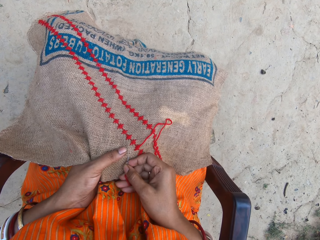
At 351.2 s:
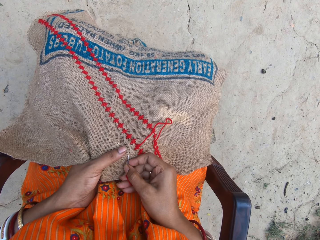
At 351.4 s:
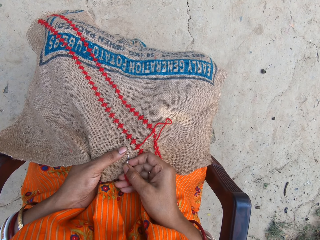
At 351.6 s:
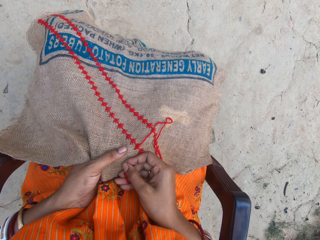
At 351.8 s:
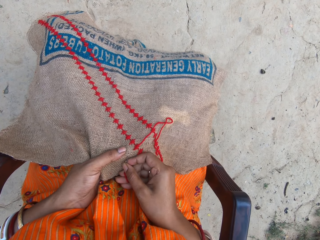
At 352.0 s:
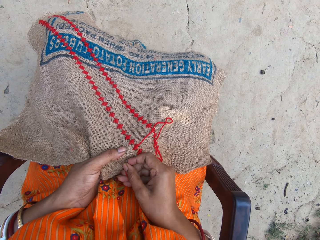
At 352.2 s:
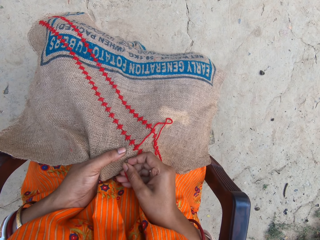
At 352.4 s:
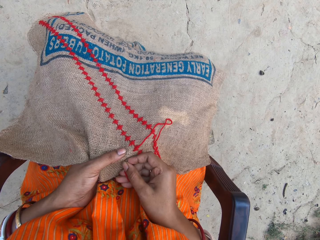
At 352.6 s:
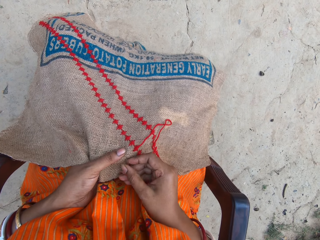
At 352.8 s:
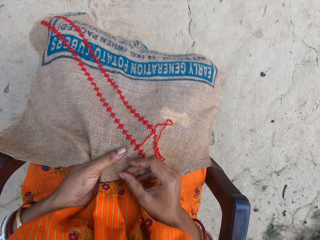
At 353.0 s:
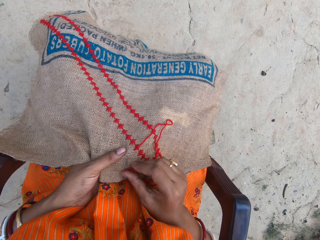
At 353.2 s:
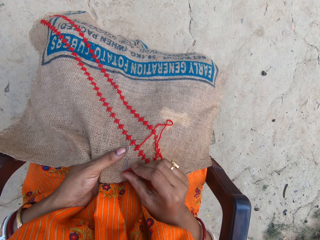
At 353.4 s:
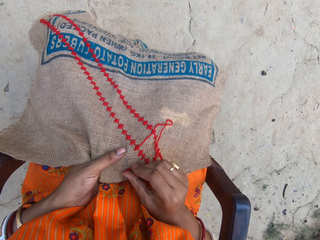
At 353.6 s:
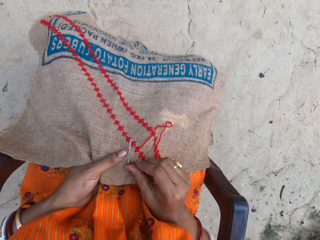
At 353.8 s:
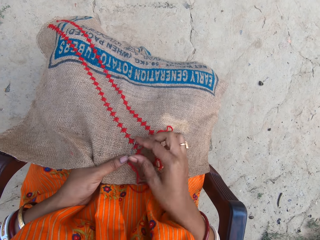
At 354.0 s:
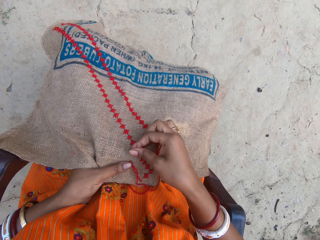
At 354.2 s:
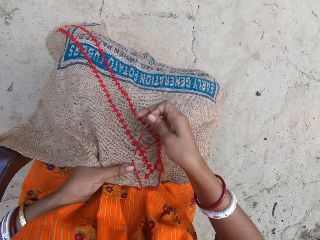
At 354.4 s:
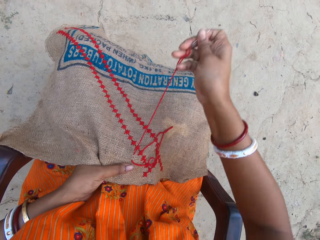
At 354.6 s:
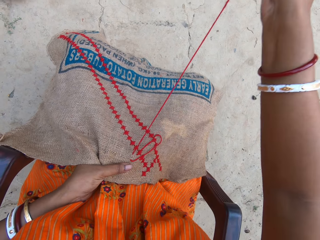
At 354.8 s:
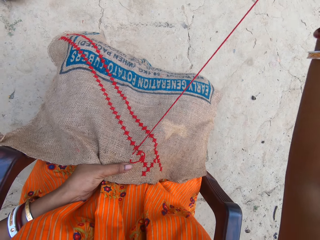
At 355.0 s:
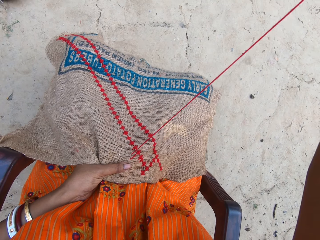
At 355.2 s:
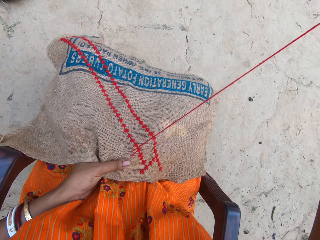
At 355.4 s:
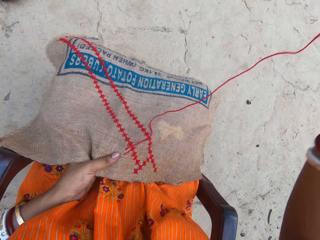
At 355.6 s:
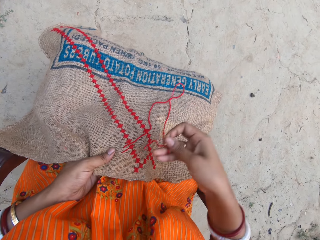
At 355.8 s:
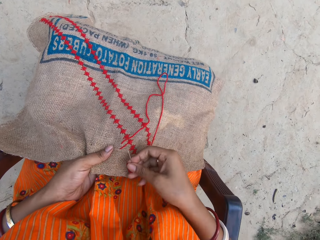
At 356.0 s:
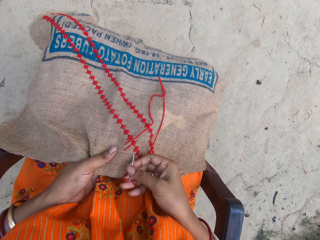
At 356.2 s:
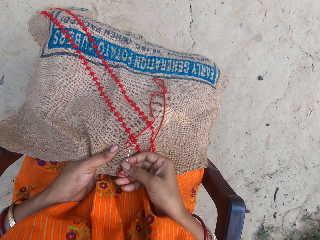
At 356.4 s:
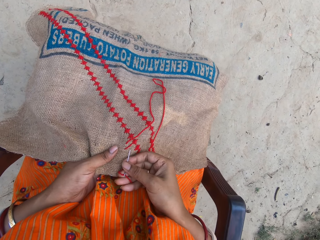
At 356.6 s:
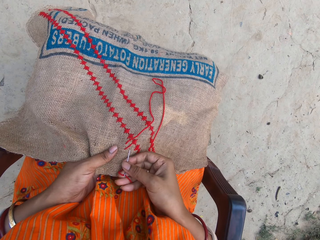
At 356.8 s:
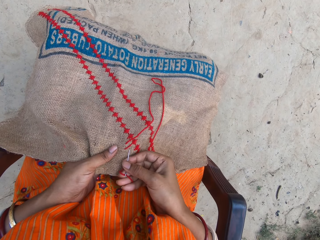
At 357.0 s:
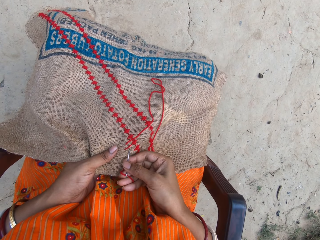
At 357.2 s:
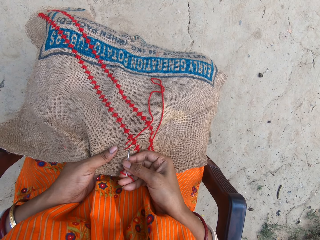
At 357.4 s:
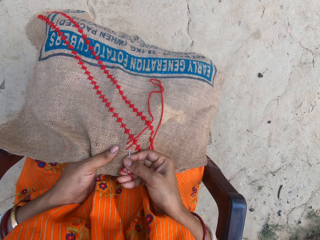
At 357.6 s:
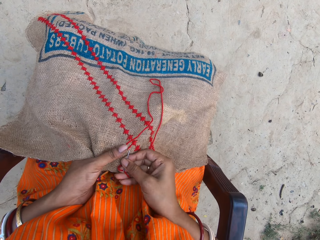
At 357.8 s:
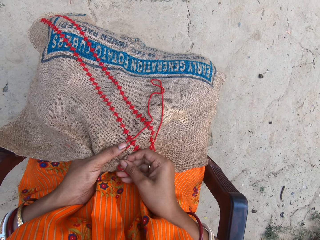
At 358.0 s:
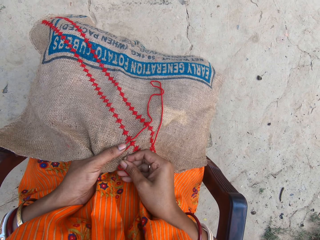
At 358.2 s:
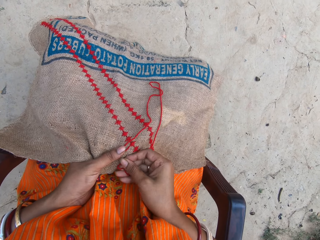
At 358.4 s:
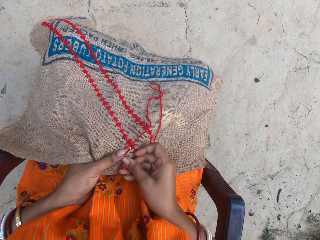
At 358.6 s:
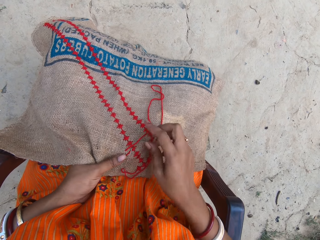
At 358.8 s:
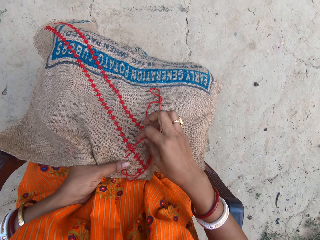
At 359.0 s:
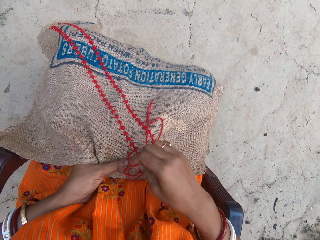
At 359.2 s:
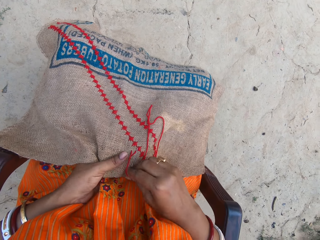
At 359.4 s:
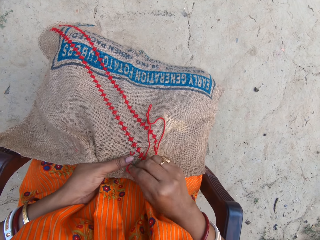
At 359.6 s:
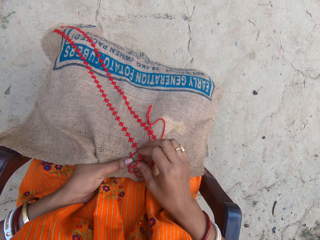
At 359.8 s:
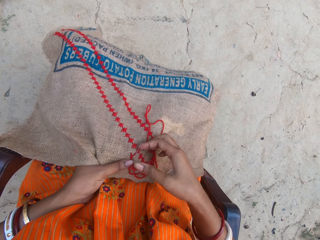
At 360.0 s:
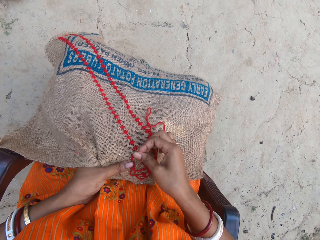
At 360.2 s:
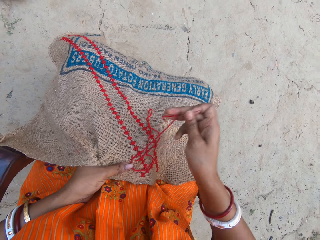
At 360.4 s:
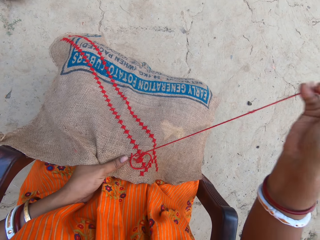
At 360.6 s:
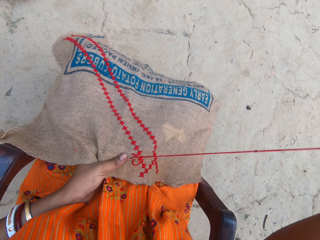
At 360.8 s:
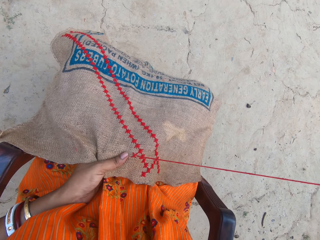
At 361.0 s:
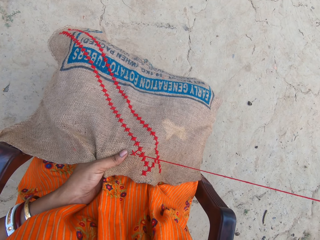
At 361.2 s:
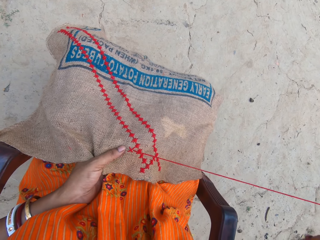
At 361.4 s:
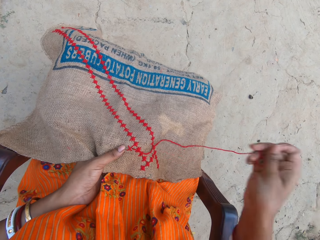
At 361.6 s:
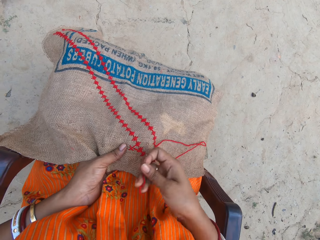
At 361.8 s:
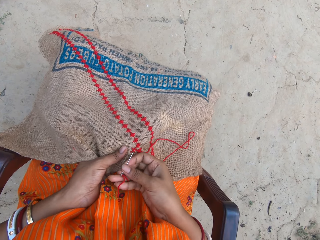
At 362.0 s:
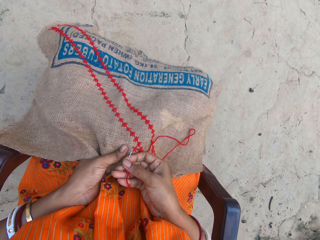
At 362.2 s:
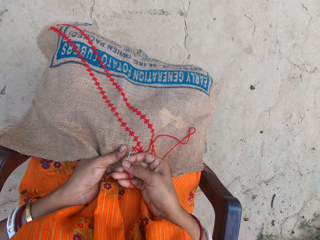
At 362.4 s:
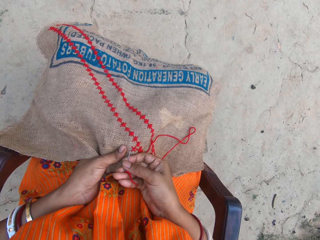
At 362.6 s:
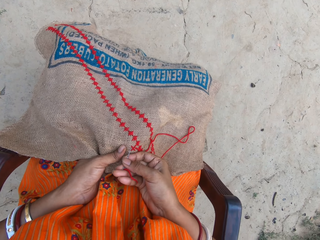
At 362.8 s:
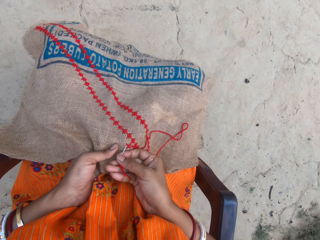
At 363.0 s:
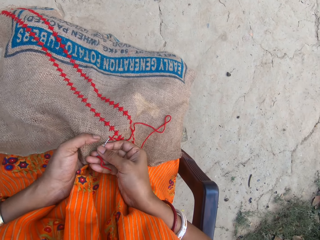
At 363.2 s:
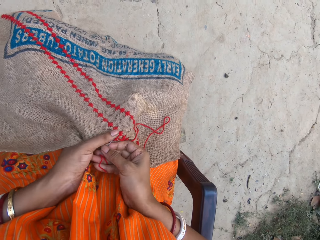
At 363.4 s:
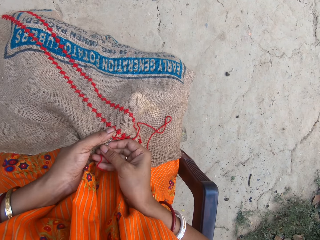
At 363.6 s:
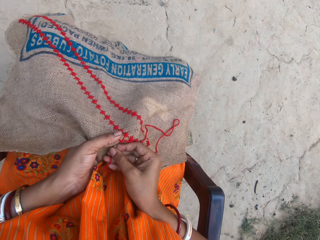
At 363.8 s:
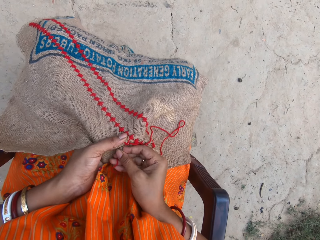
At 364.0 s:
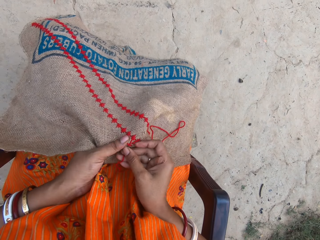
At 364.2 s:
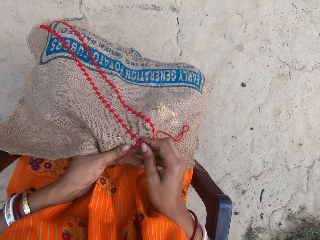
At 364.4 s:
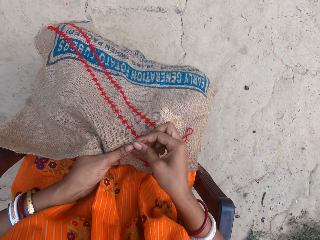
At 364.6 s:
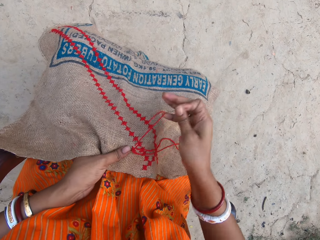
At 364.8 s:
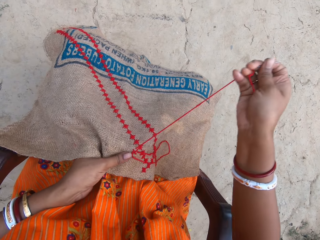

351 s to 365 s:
The camera wearer touches the needle. They raise a hand. They put the needle on the fabric. They touch the needle. They raise the hand. They put the needle on the fabric.

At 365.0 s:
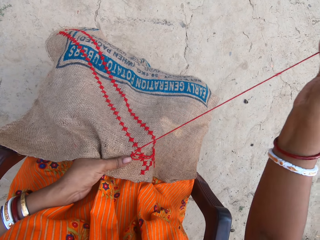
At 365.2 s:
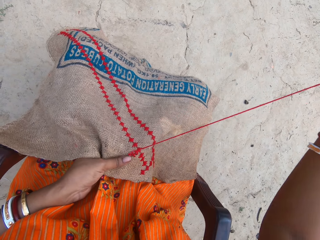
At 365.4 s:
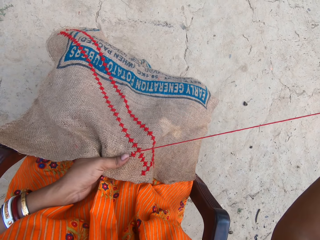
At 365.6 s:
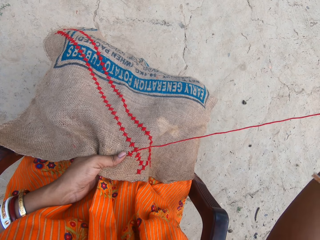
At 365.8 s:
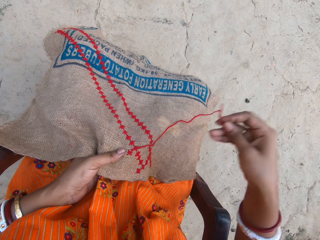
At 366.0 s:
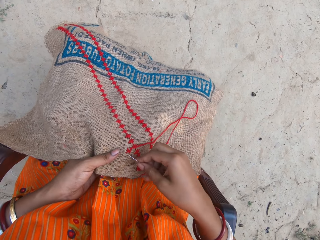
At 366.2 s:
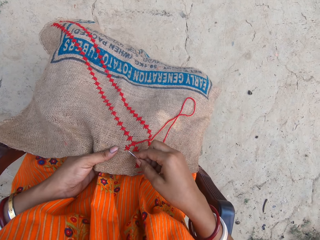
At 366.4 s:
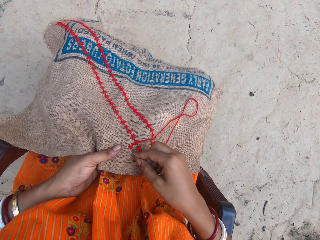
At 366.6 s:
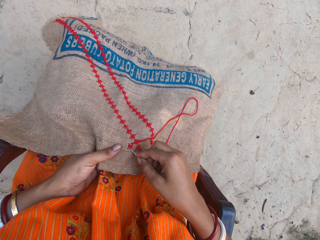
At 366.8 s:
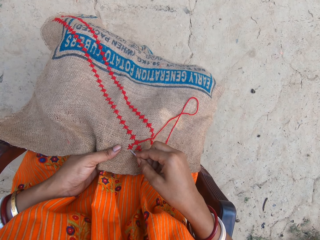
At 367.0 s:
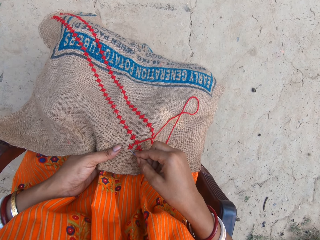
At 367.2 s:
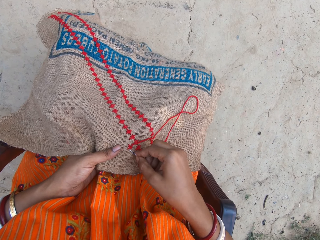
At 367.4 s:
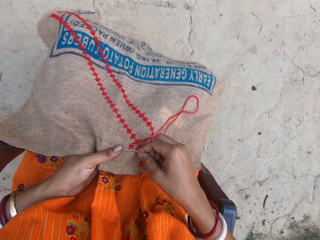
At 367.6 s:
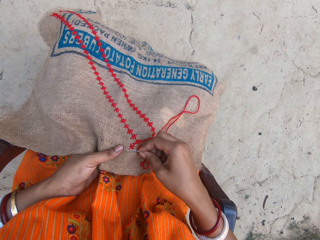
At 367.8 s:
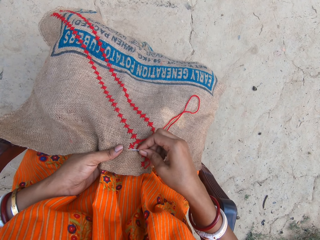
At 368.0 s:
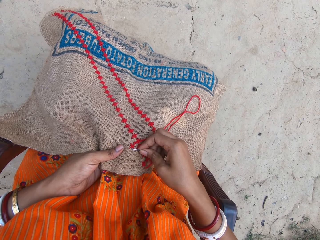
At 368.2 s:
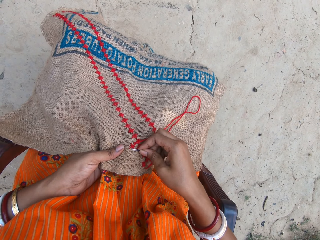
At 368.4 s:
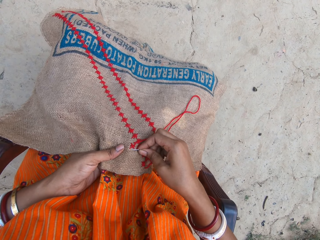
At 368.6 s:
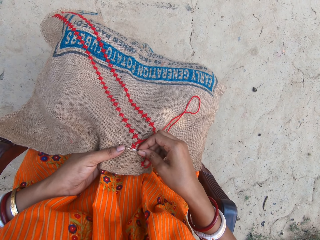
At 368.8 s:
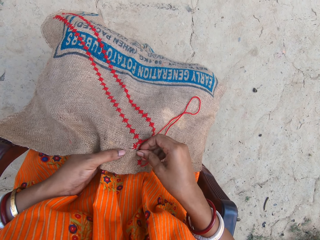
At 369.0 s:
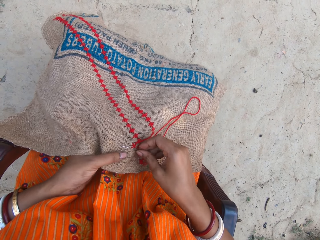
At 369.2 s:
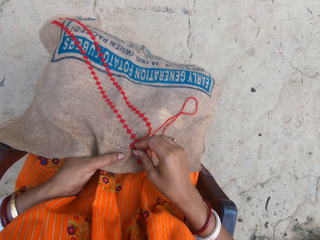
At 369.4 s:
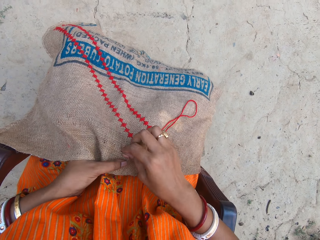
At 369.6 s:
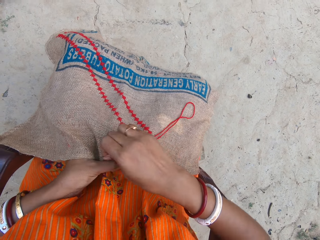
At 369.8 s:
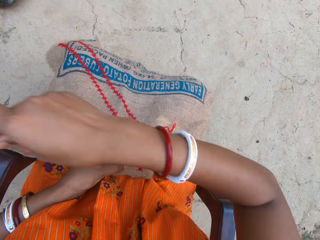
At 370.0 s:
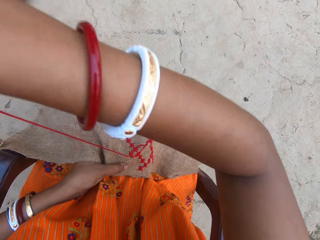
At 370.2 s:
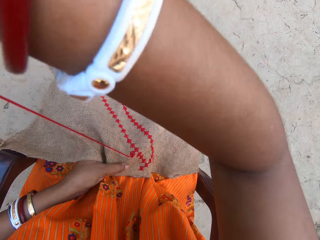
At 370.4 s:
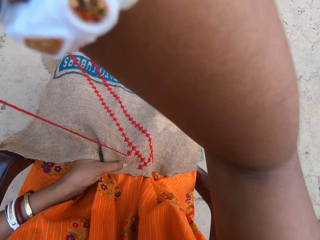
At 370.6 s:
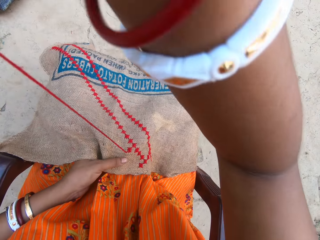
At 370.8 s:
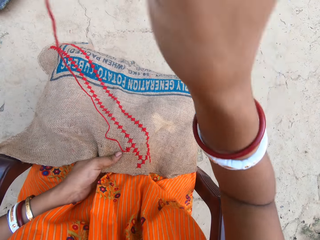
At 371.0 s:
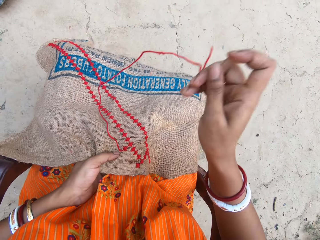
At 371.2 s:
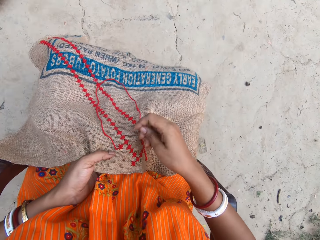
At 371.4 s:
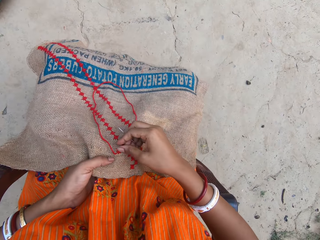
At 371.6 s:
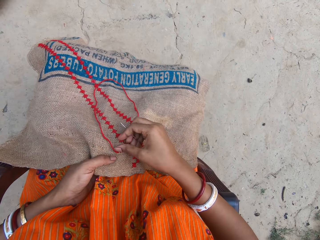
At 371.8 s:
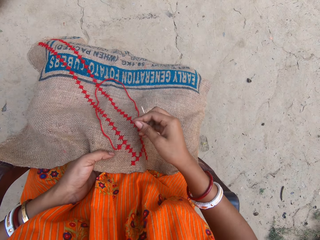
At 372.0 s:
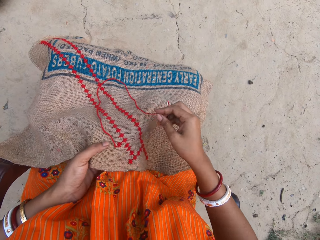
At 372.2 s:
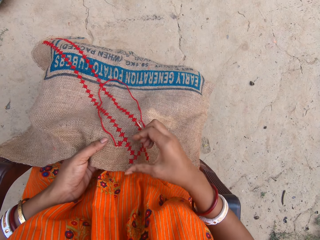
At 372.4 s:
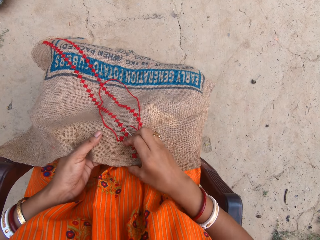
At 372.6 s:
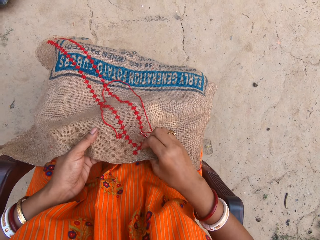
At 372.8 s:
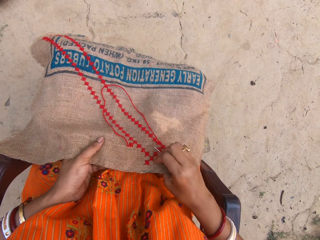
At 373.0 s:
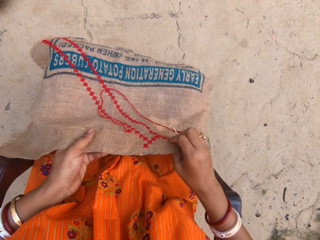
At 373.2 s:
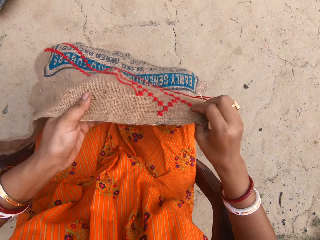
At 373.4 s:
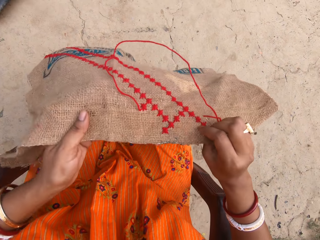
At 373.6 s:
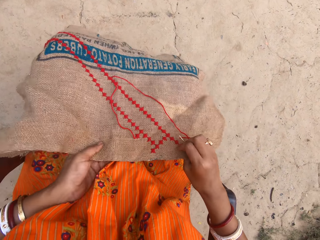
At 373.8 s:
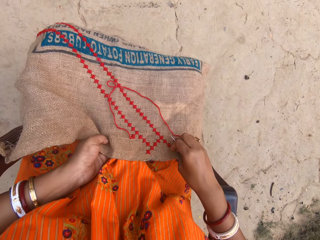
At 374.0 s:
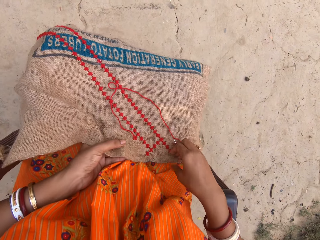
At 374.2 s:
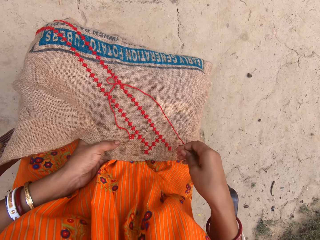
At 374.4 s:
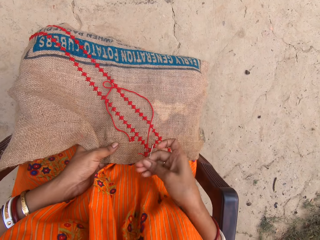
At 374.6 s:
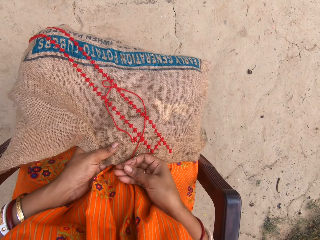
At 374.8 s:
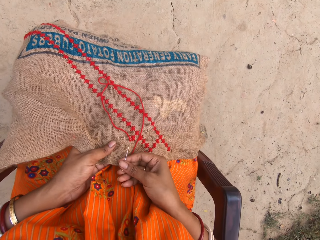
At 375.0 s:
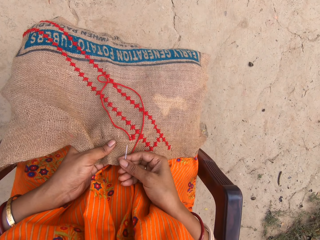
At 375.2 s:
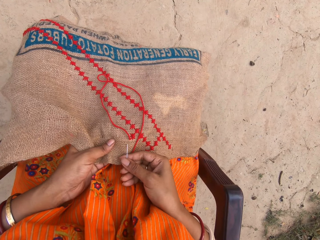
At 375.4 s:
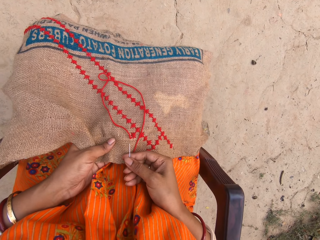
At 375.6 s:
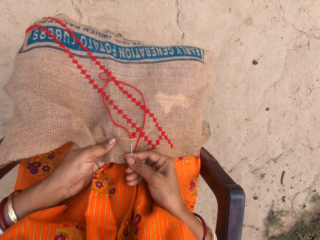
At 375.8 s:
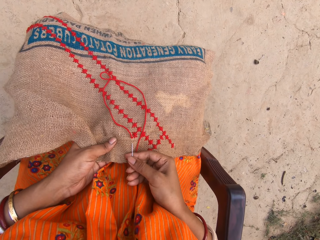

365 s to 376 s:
The camera wearer raises a hand. She puts the needle on the fabric. She raises the hand. She adjusts the sack on her lap with her hands. She touches the fabric.
